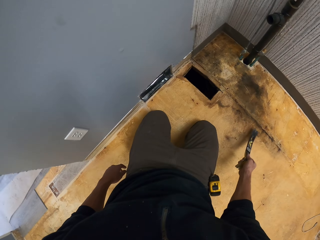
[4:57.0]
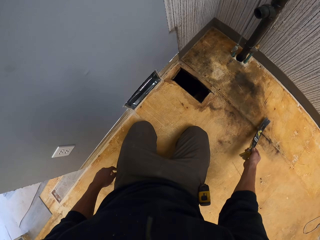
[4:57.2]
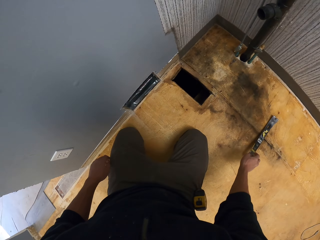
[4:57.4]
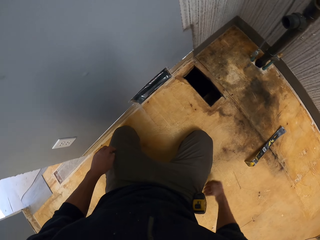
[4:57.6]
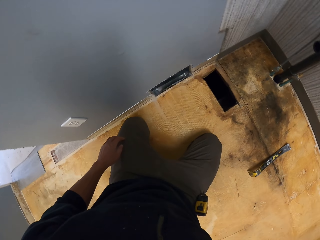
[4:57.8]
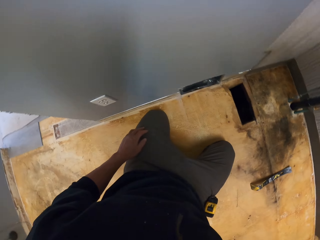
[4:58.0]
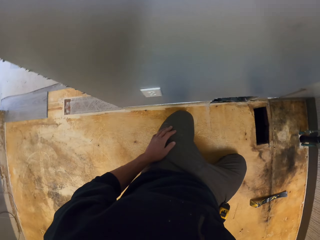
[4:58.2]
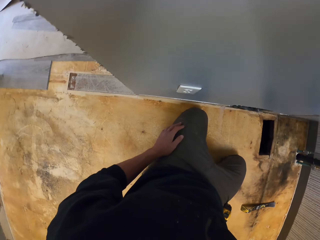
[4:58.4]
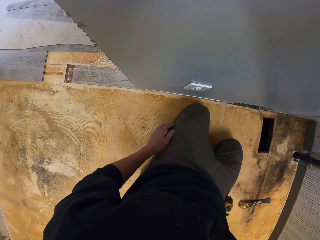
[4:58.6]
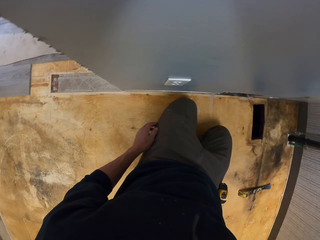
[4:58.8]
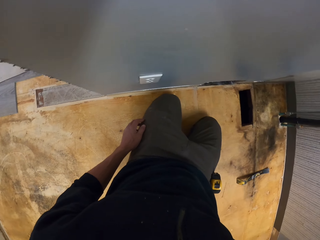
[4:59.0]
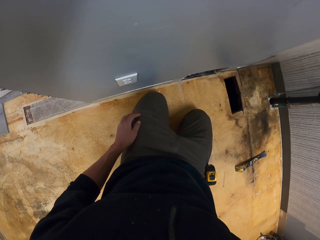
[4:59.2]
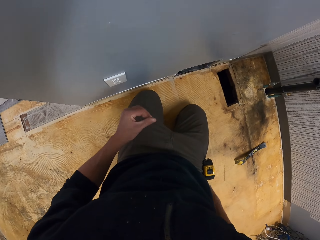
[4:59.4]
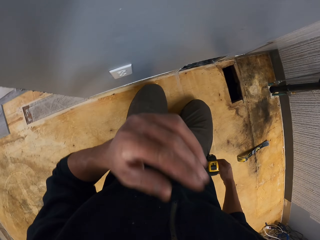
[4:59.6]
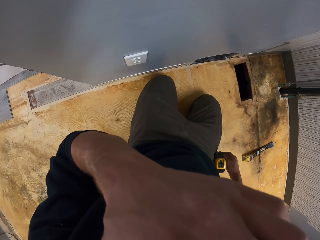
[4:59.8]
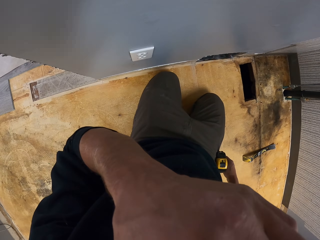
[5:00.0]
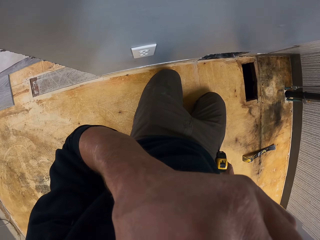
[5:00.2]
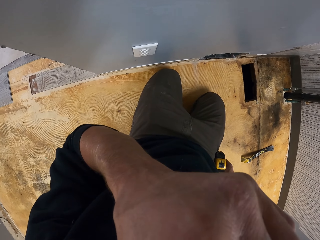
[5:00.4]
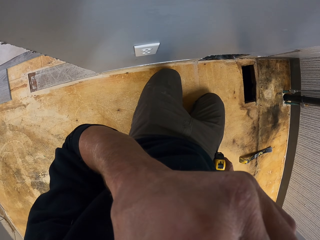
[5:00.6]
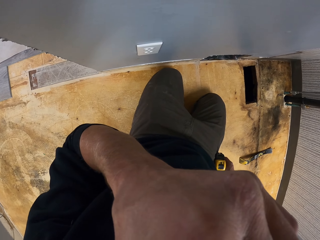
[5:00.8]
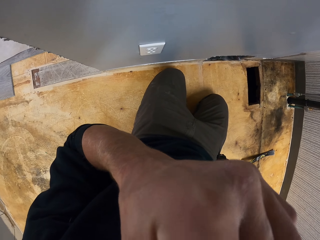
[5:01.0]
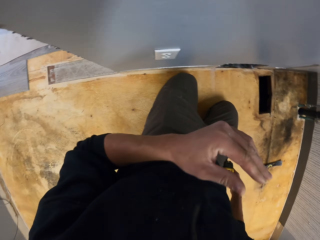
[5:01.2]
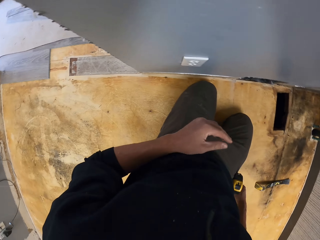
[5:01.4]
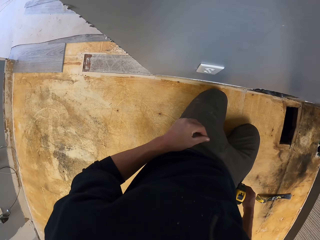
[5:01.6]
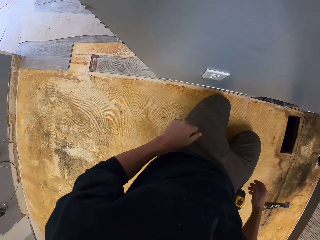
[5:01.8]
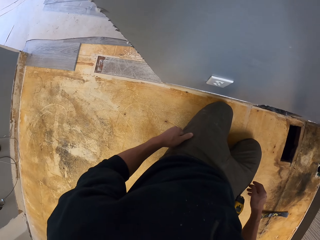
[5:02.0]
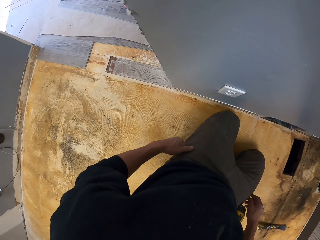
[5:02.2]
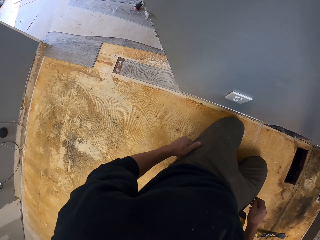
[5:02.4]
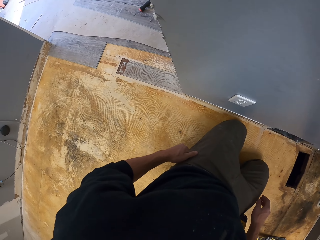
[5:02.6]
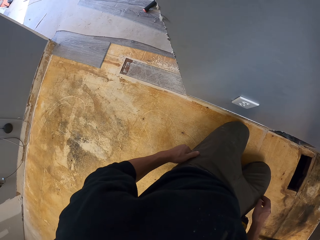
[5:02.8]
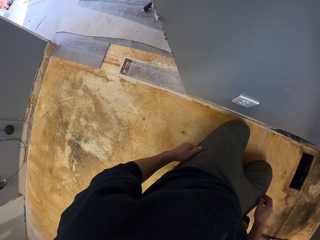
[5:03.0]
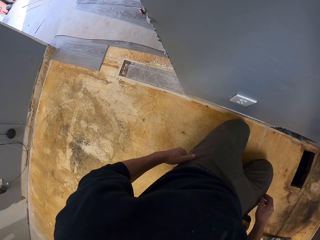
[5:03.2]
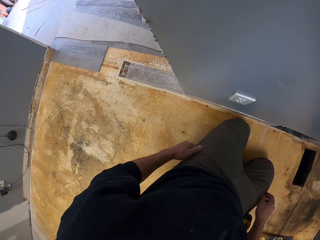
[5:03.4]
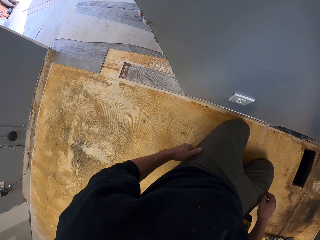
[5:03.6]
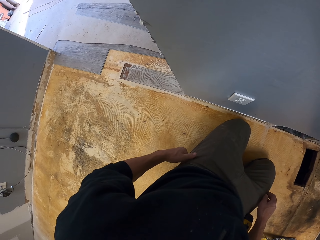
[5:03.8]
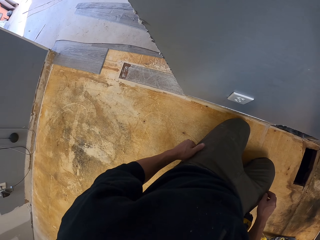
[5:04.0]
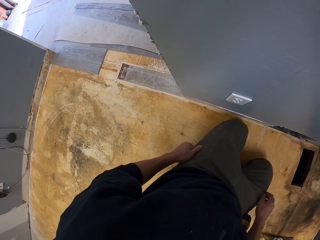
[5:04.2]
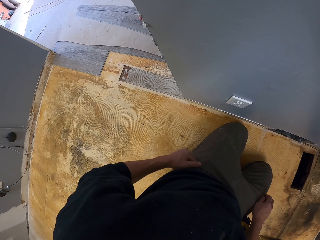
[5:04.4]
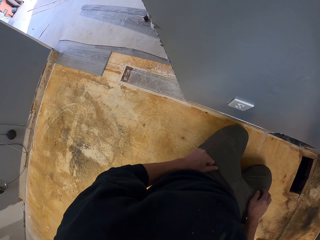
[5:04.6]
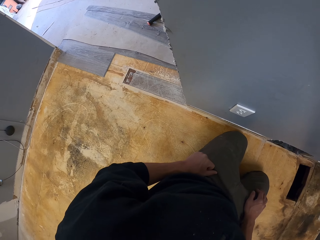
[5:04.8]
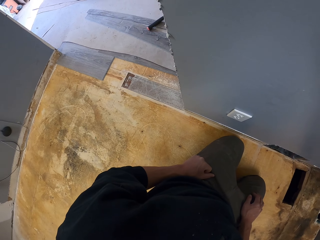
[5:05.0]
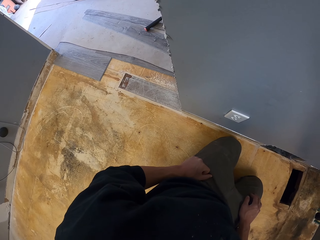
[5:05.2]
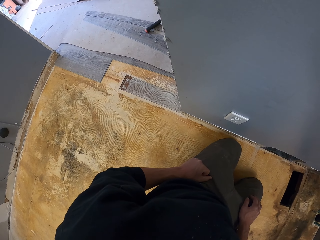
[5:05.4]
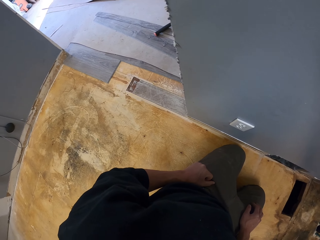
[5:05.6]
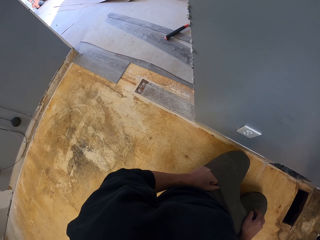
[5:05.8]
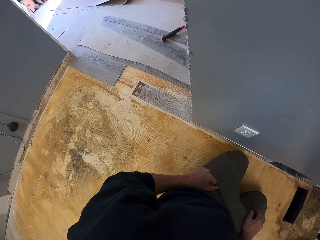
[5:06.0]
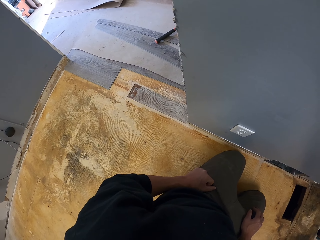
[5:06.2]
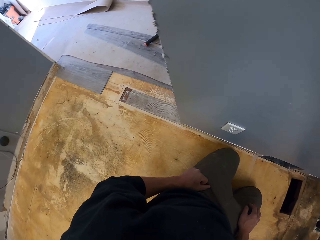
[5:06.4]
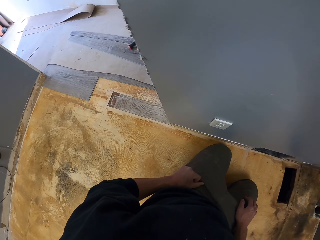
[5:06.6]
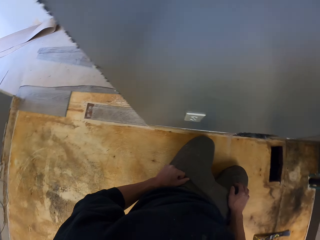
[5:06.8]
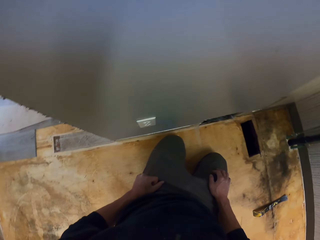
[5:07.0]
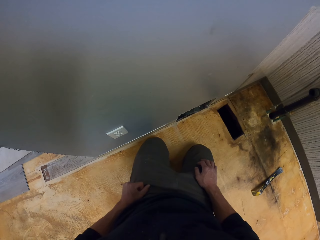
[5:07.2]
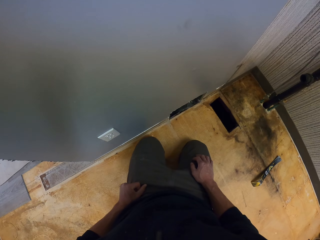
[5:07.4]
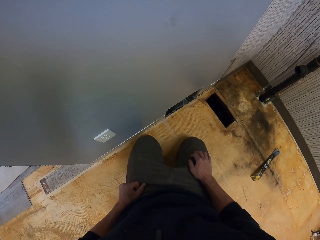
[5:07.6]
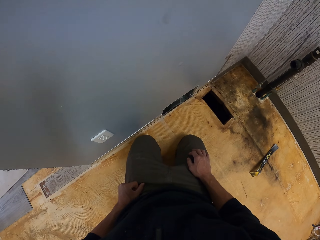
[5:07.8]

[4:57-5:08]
The camera wearer places down a crowbar. He looks around. He touches his face with a hand. He adjusts the camera. He looks around.

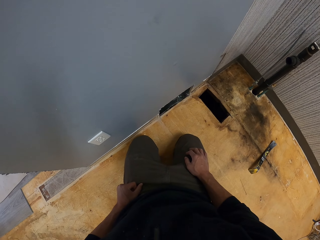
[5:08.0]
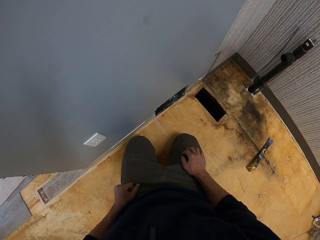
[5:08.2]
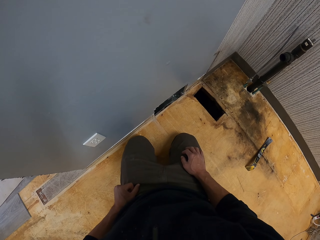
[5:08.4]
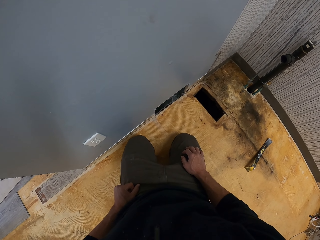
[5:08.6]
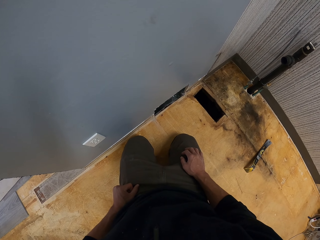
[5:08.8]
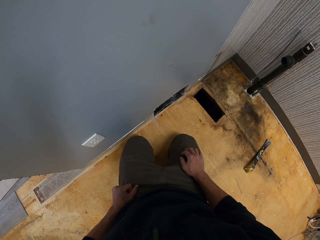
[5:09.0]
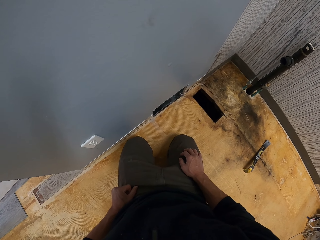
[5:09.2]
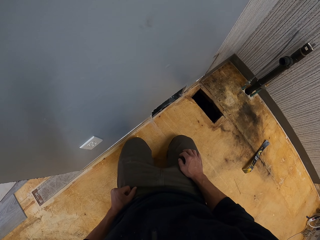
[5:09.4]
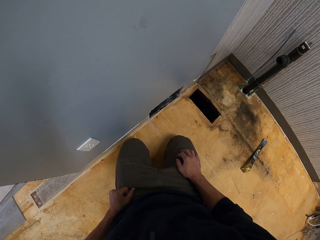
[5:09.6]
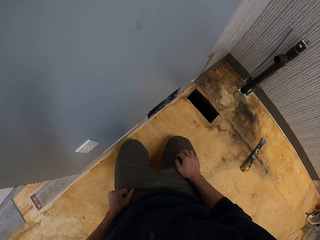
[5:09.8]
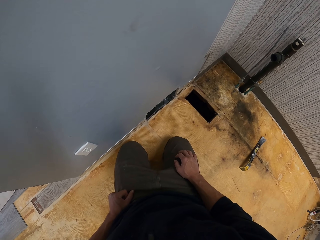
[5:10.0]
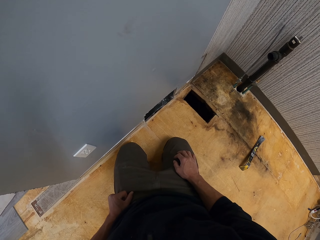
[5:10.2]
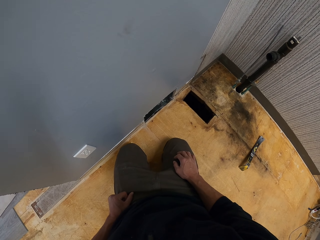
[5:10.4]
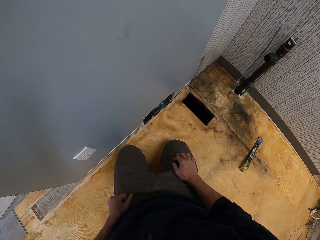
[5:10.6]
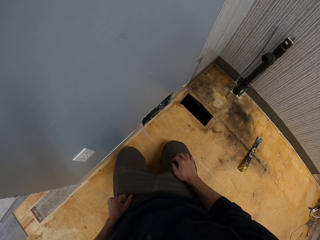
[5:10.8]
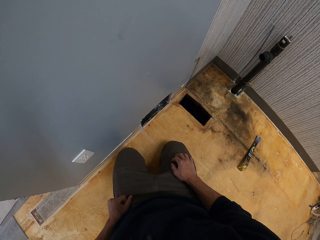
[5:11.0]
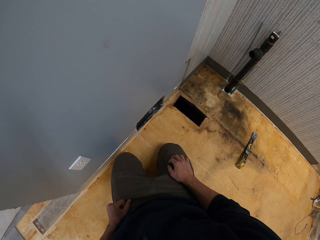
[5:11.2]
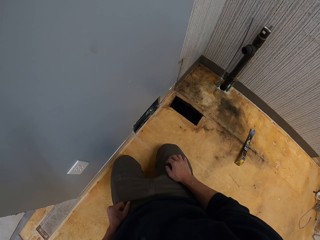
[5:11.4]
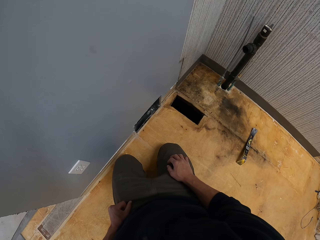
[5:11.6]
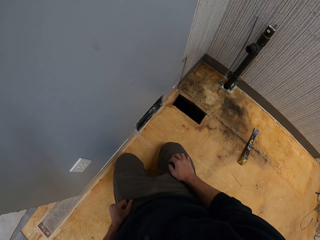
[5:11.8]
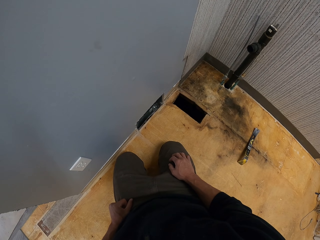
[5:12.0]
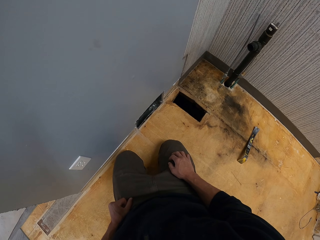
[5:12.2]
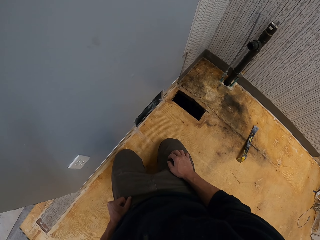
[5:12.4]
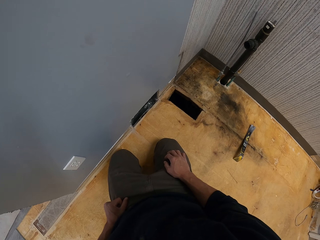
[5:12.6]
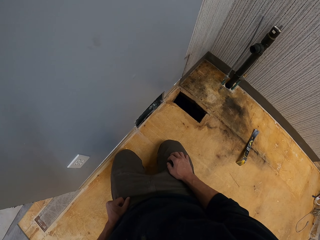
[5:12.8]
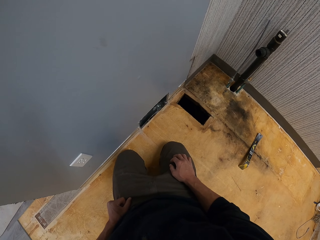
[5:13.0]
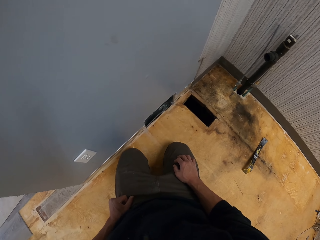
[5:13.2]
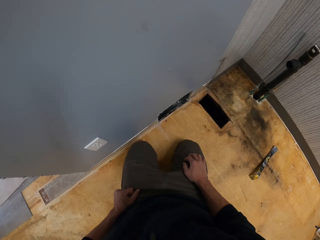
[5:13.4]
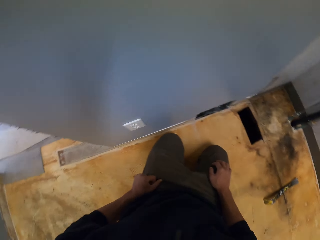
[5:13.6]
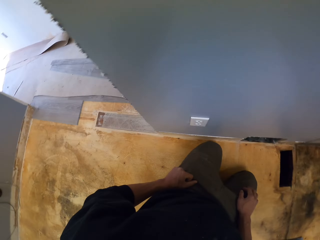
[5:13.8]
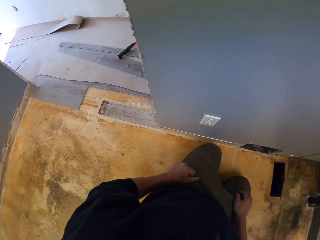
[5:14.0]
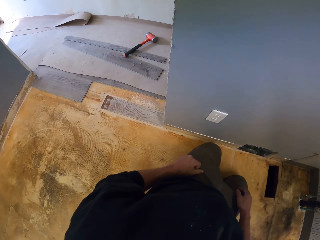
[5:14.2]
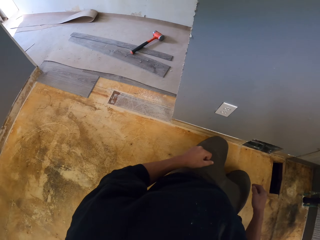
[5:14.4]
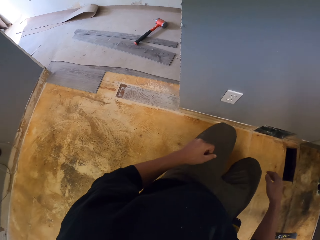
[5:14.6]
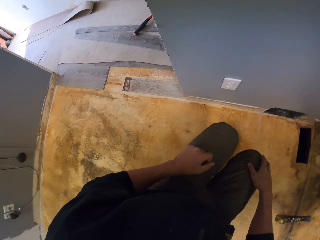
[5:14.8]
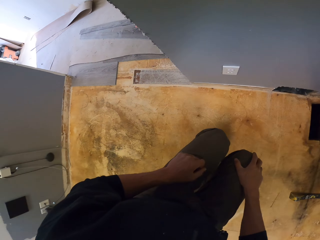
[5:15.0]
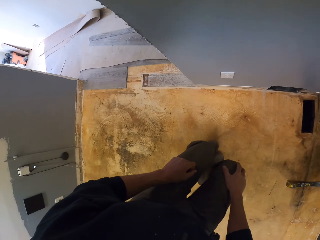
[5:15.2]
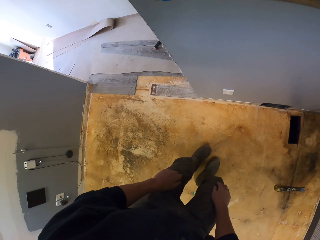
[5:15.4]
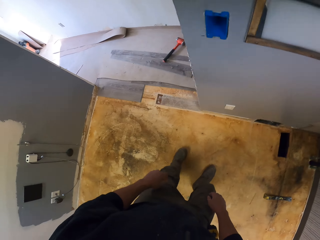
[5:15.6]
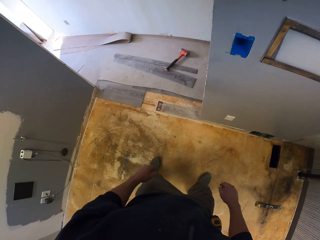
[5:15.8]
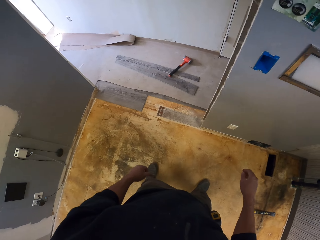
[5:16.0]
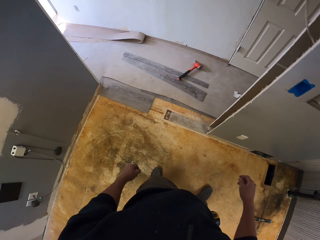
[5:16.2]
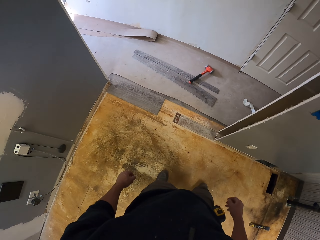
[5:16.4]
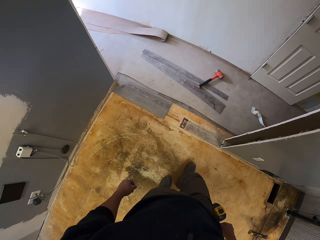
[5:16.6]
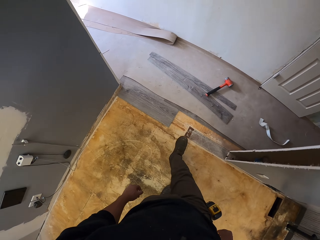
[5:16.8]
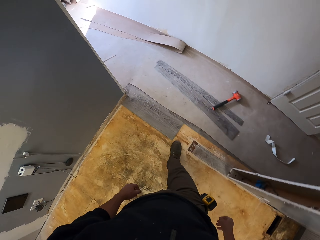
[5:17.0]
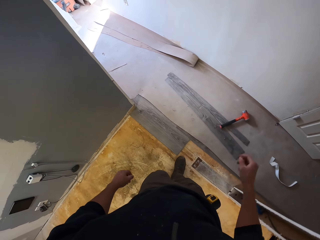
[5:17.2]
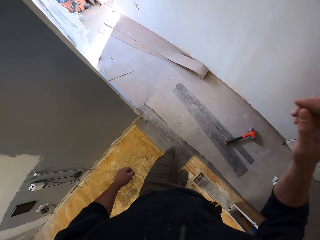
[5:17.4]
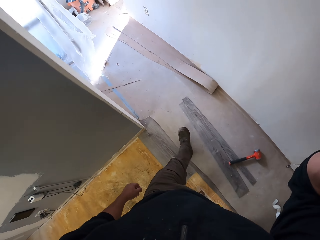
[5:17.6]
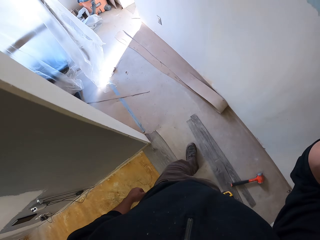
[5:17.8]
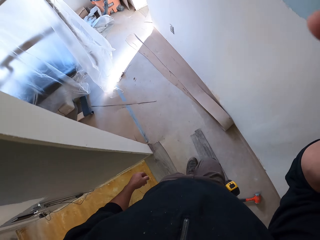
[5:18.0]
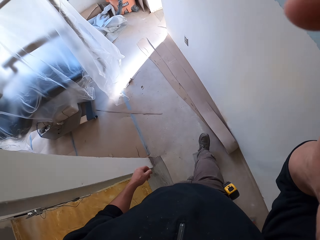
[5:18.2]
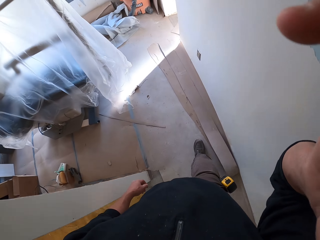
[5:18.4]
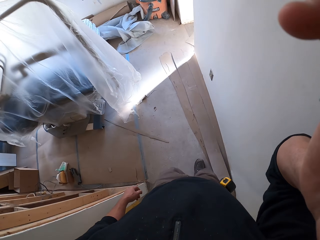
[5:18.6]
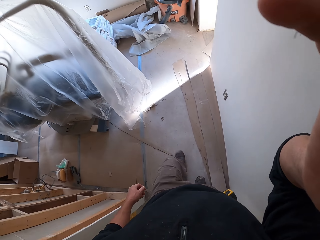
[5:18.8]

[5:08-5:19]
The camera wearer stands up. He moves around. He raises his hand up. He adjusts the camera.
